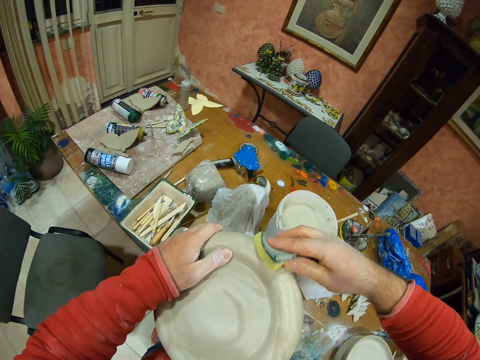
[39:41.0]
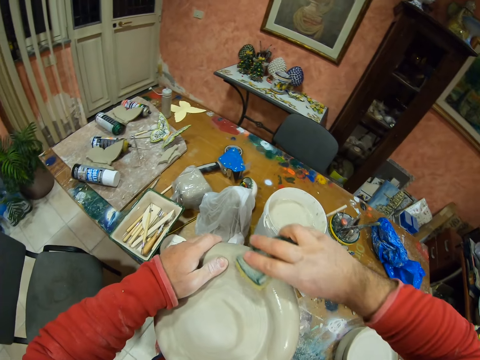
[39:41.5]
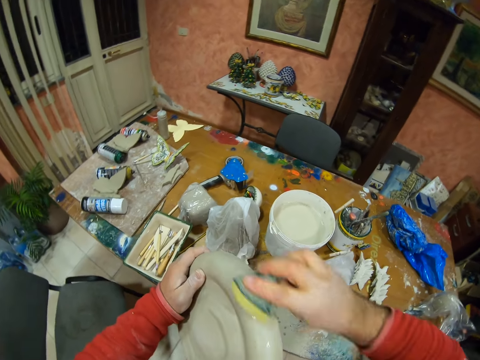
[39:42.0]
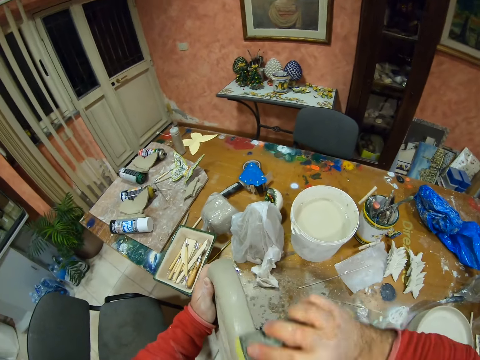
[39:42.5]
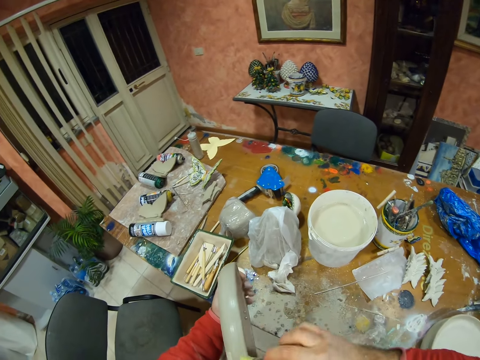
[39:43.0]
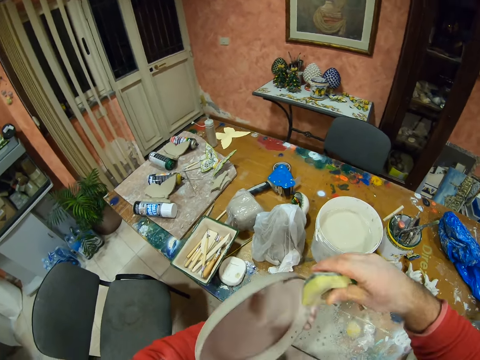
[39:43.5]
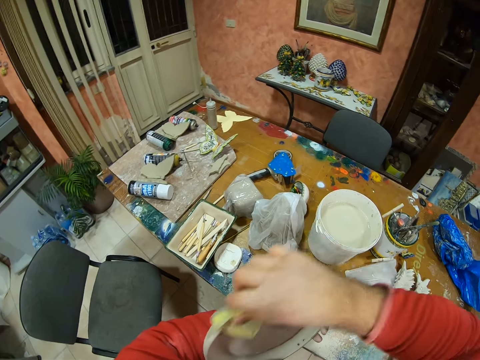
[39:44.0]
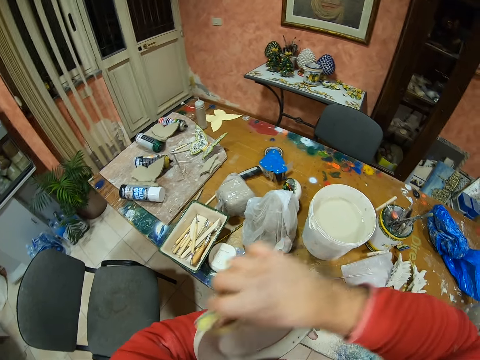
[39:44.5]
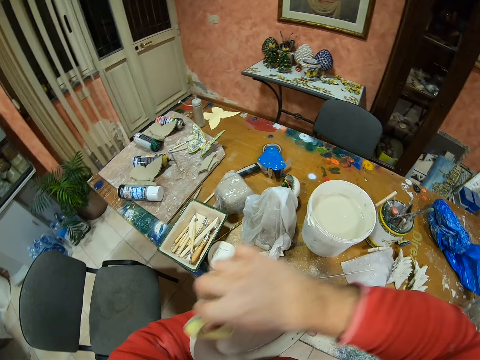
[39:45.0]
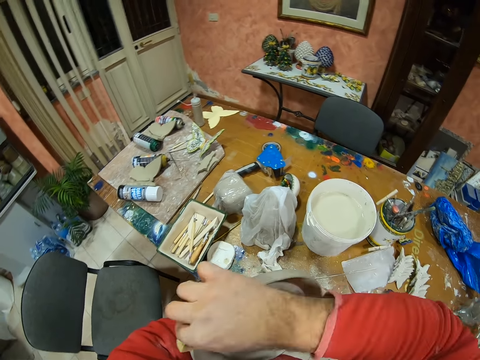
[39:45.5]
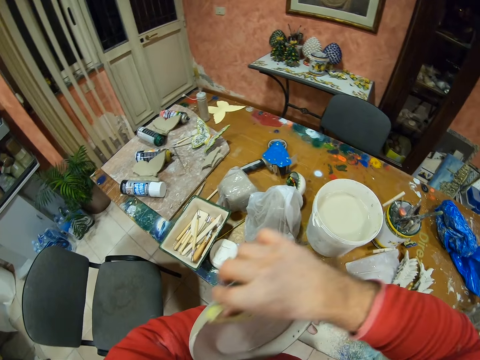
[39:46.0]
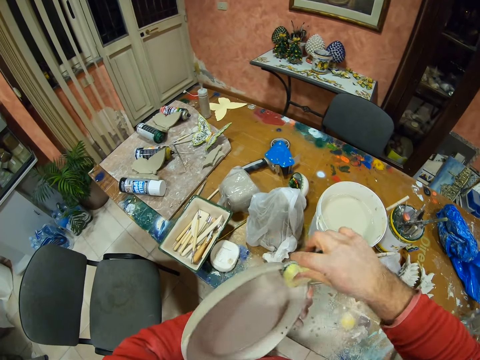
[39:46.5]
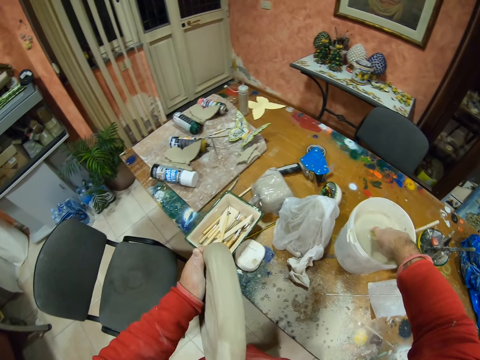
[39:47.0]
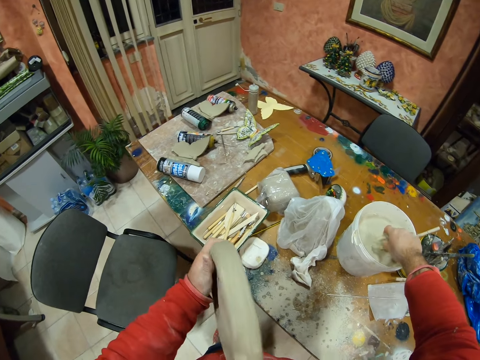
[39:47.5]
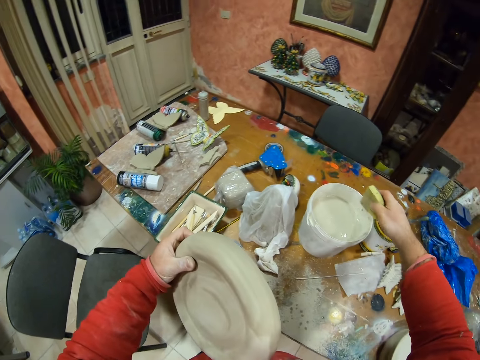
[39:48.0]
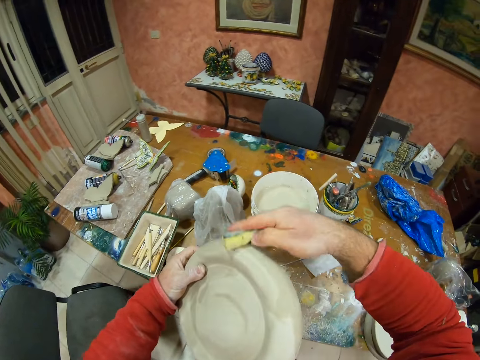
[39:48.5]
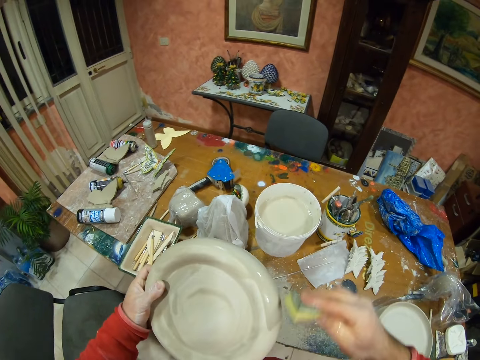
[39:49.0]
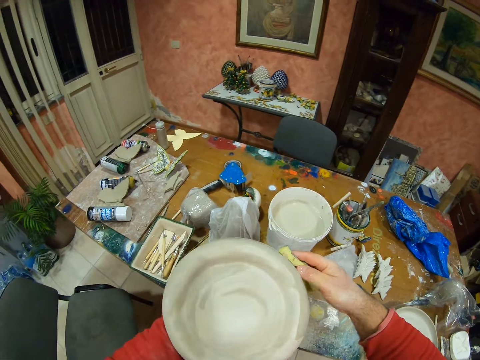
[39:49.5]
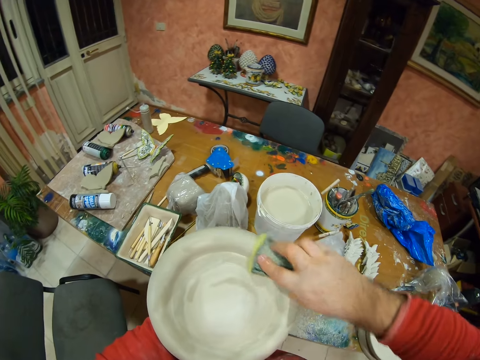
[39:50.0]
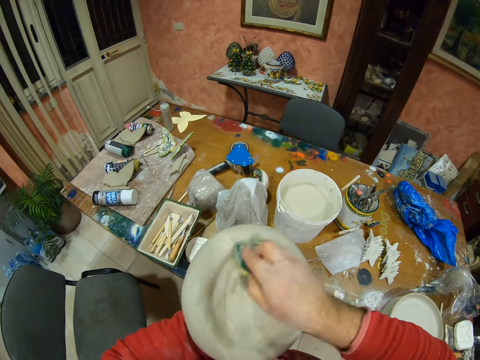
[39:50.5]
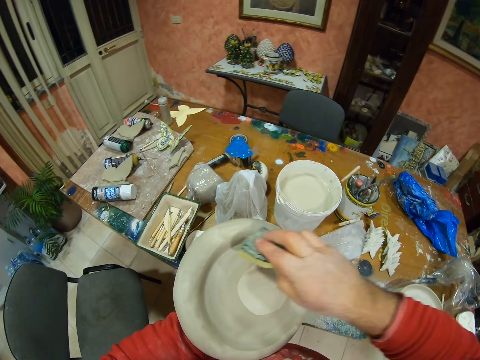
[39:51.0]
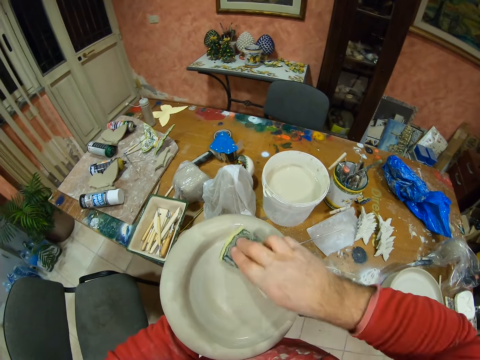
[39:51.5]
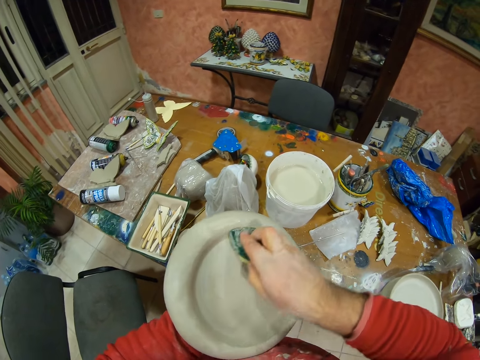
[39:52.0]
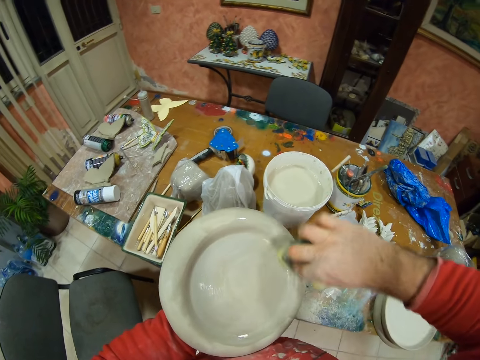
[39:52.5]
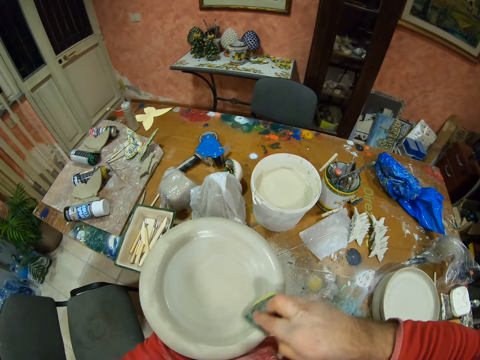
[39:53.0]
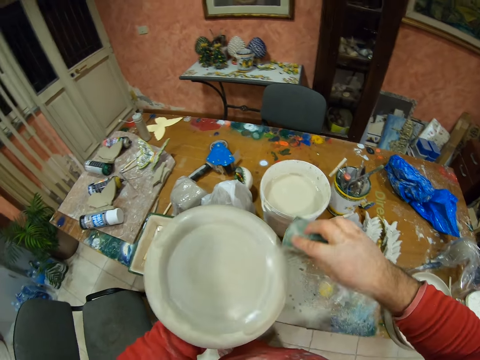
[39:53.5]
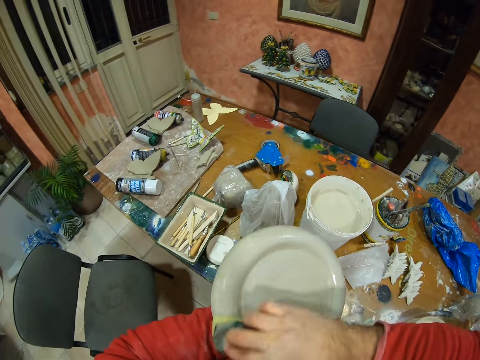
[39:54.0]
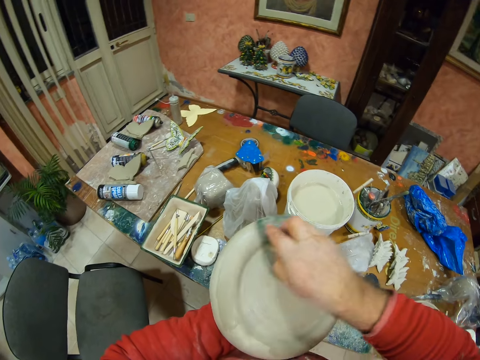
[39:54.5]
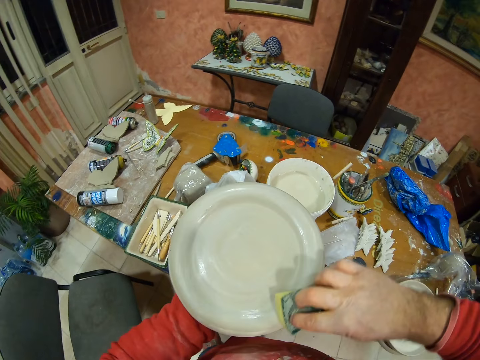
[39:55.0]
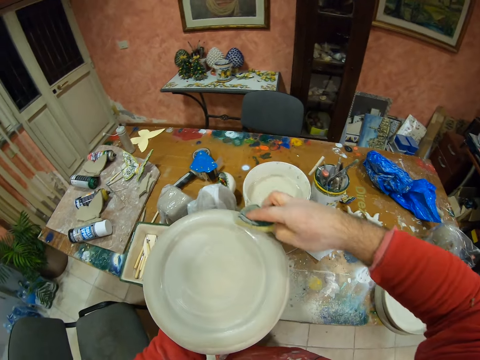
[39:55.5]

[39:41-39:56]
The camera wearer dips the sponge in the bucket with his right hand.

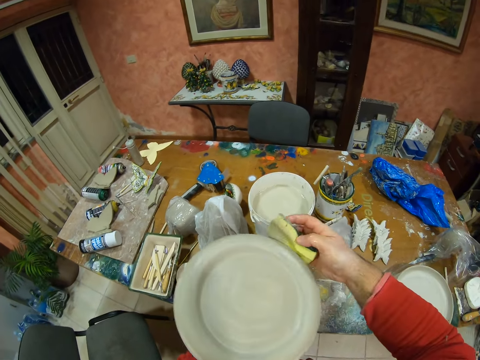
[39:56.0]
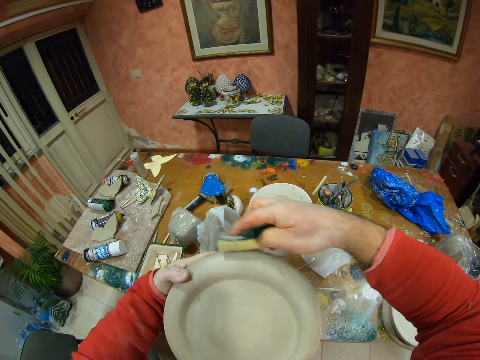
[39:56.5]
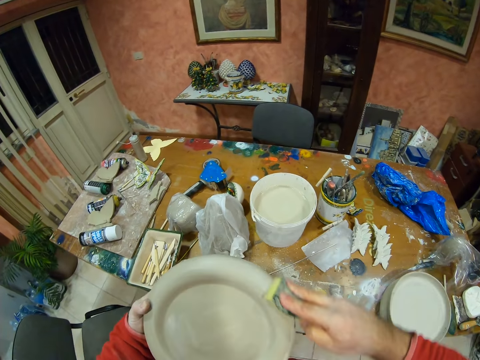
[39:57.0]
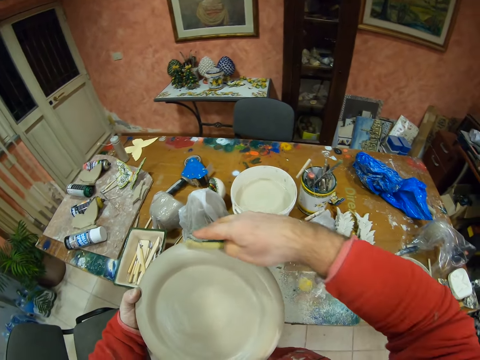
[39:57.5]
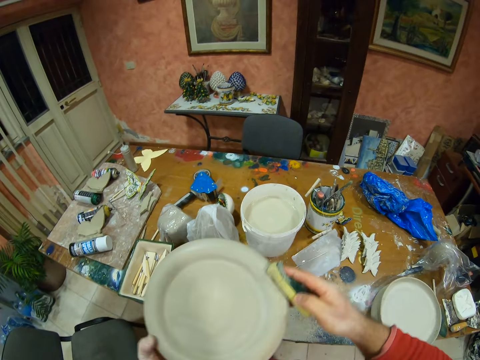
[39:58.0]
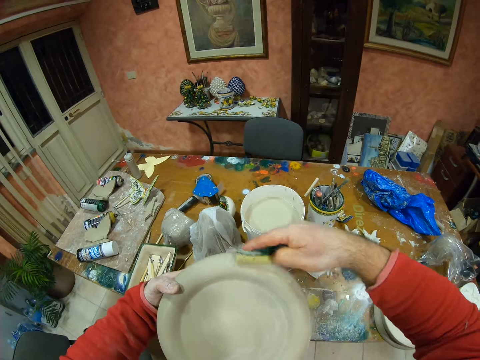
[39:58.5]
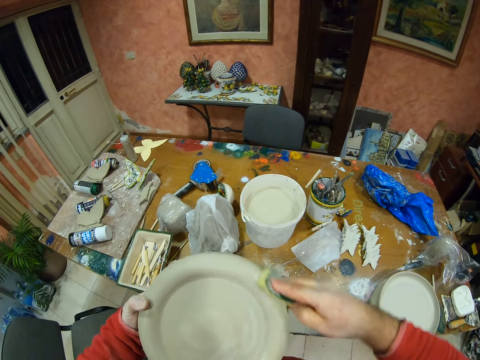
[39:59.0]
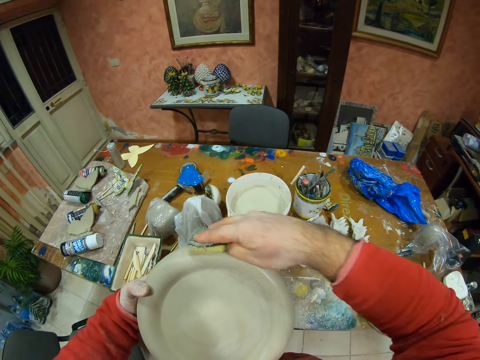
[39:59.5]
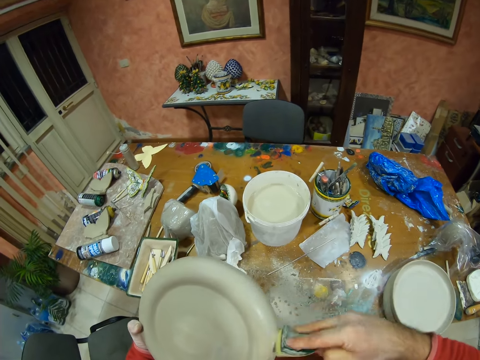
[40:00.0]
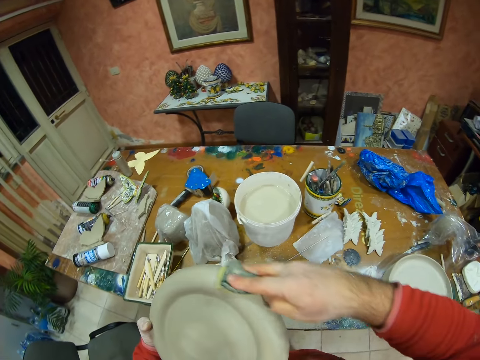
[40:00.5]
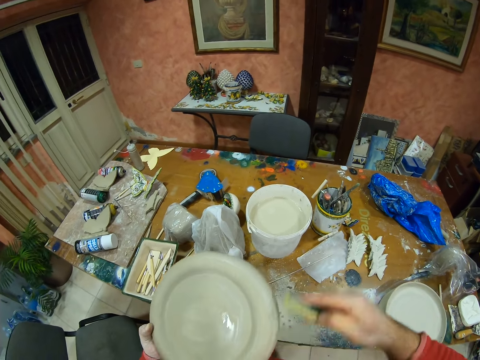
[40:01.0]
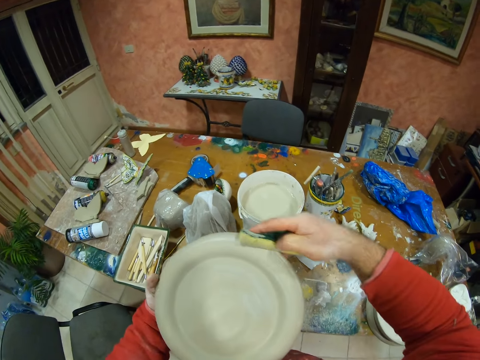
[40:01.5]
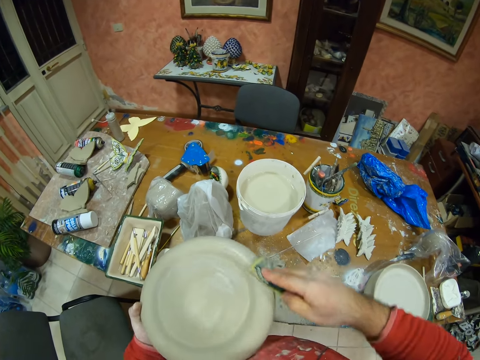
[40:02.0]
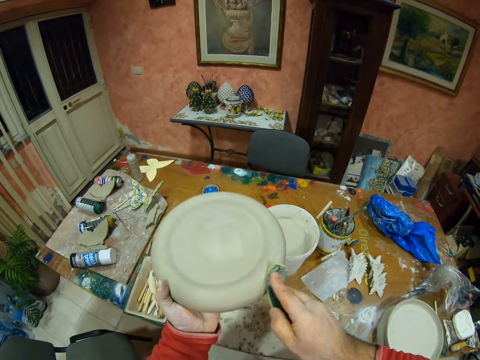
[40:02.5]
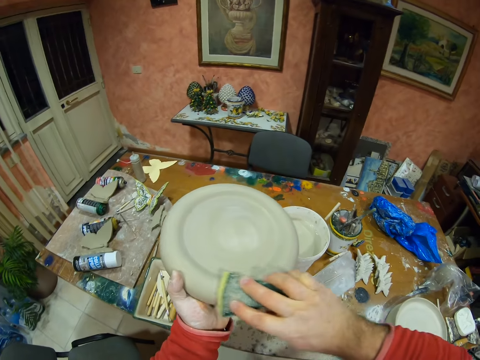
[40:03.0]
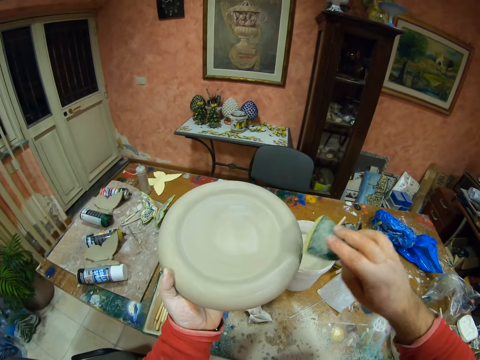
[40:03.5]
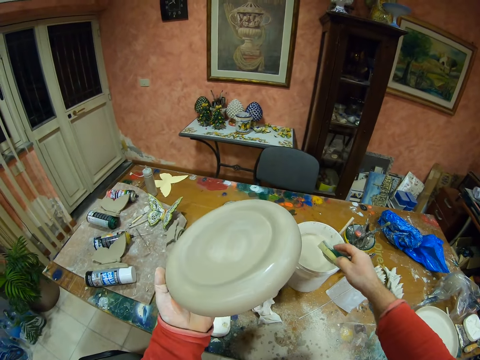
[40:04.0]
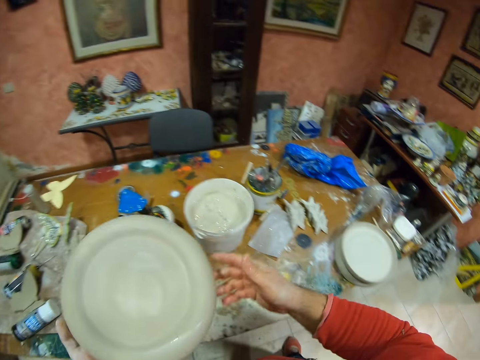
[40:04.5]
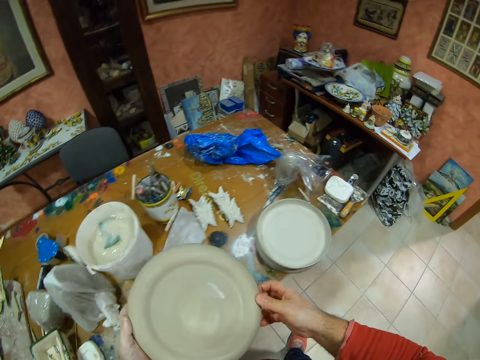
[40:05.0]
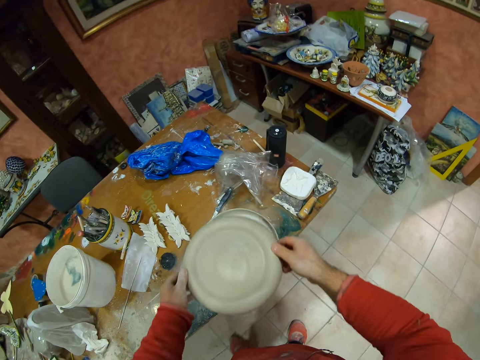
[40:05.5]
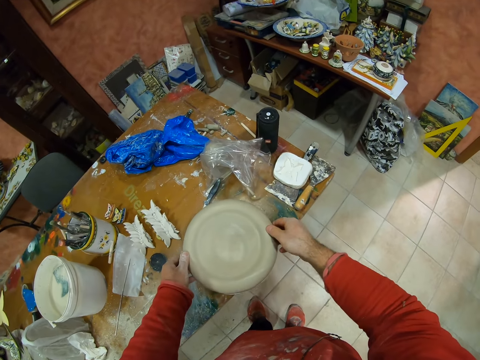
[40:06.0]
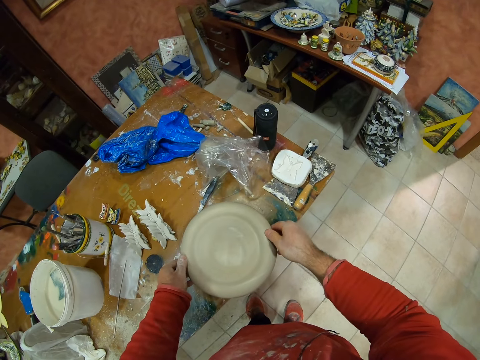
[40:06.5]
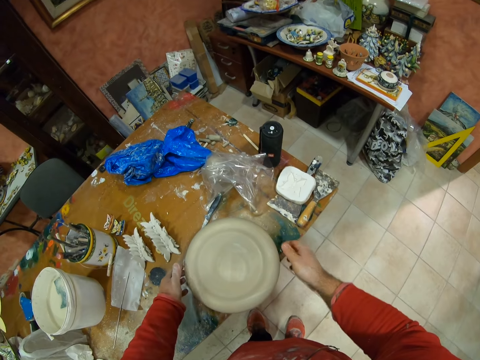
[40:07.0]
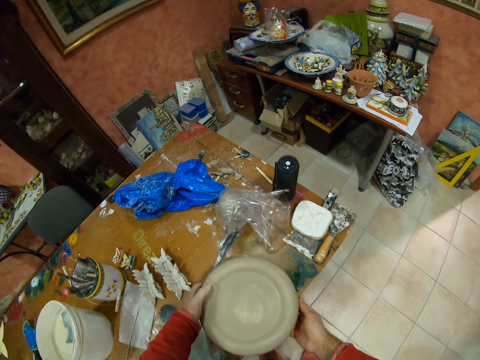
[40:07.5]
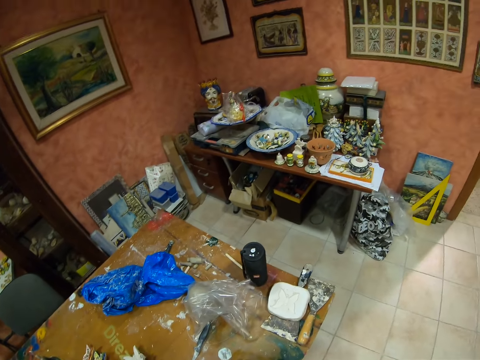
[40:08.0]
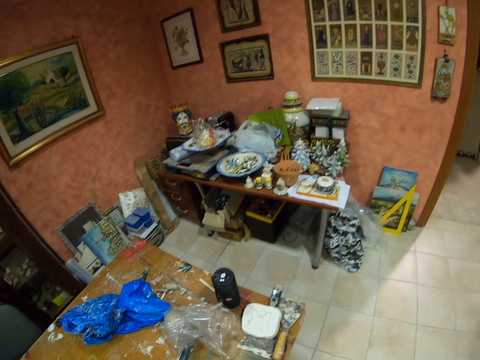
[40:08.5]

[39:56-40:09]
The camera wearer throws the sponge in the bucket. They place the pottery plate on top of plates.
